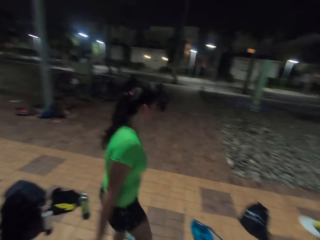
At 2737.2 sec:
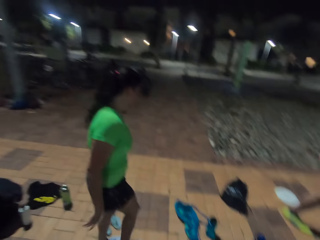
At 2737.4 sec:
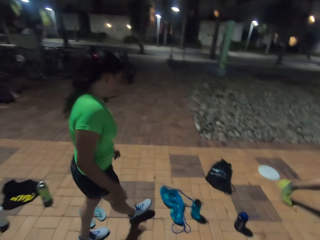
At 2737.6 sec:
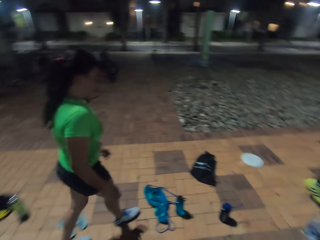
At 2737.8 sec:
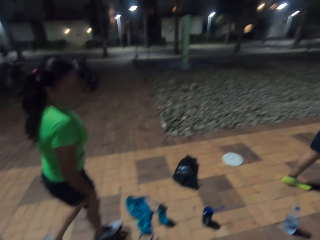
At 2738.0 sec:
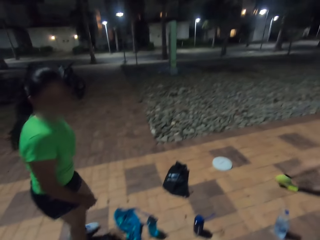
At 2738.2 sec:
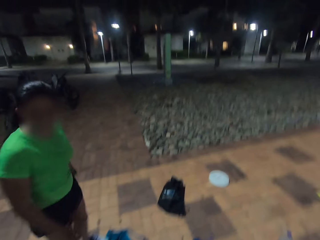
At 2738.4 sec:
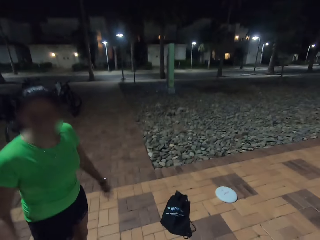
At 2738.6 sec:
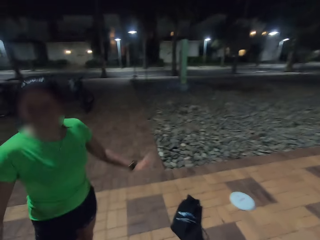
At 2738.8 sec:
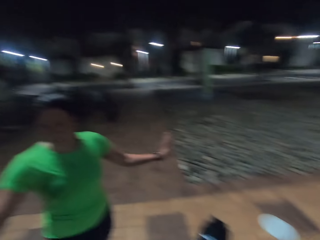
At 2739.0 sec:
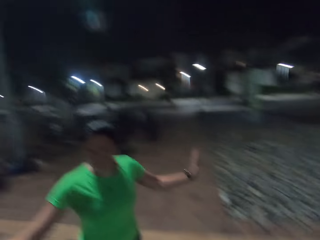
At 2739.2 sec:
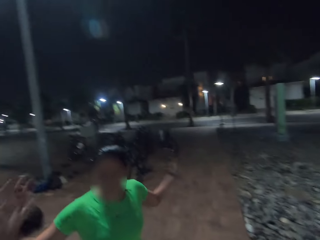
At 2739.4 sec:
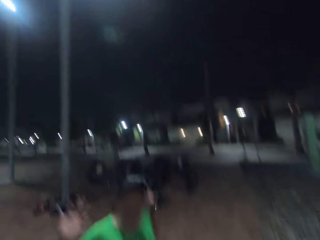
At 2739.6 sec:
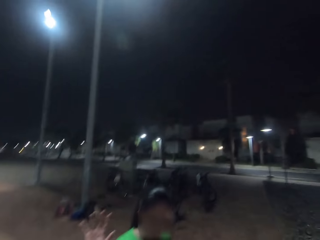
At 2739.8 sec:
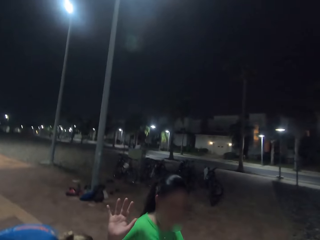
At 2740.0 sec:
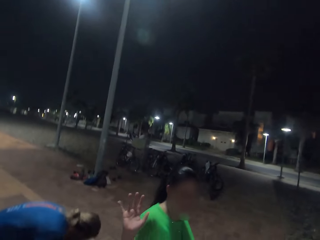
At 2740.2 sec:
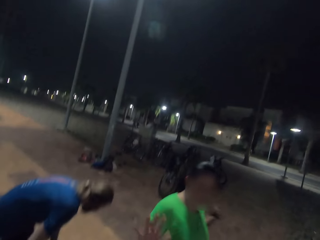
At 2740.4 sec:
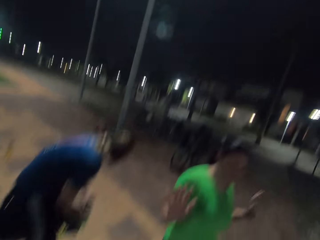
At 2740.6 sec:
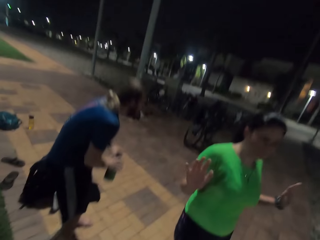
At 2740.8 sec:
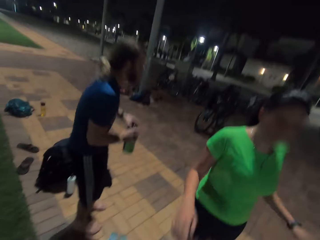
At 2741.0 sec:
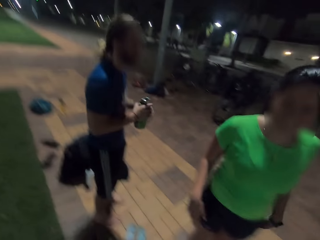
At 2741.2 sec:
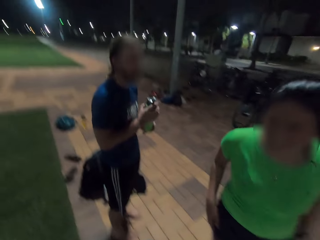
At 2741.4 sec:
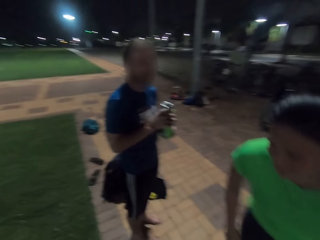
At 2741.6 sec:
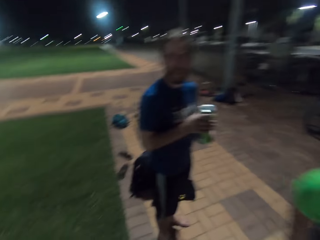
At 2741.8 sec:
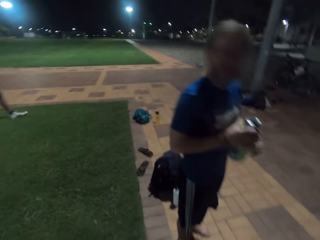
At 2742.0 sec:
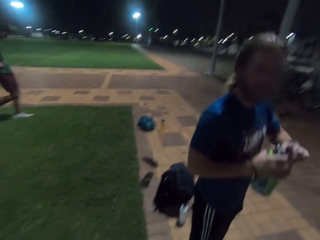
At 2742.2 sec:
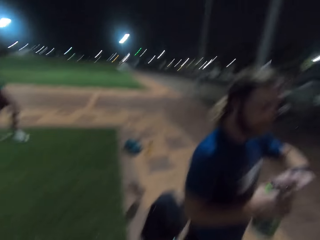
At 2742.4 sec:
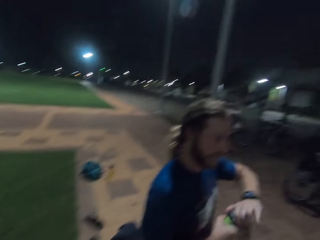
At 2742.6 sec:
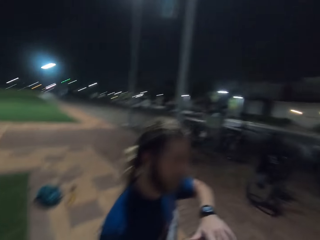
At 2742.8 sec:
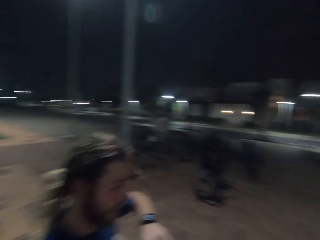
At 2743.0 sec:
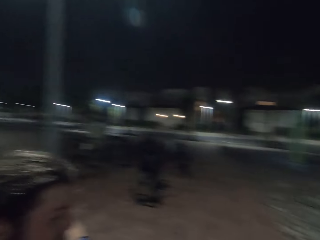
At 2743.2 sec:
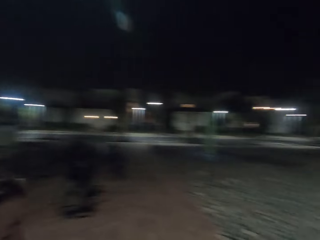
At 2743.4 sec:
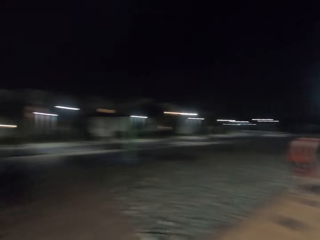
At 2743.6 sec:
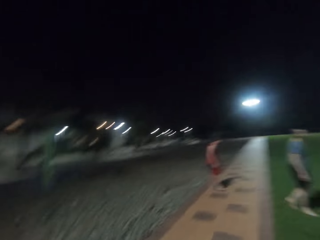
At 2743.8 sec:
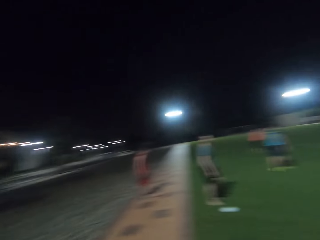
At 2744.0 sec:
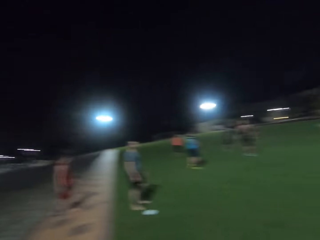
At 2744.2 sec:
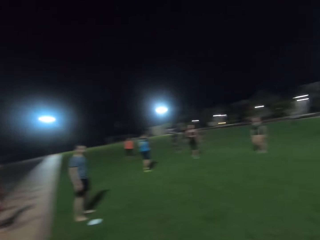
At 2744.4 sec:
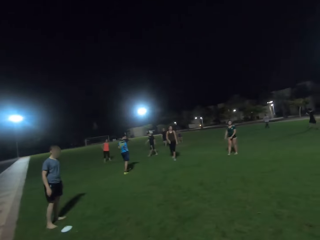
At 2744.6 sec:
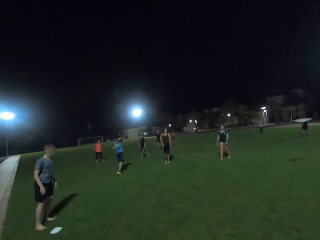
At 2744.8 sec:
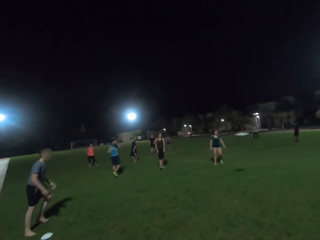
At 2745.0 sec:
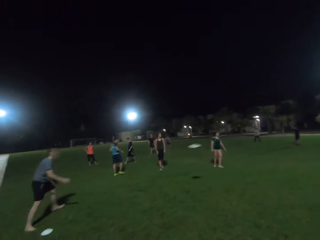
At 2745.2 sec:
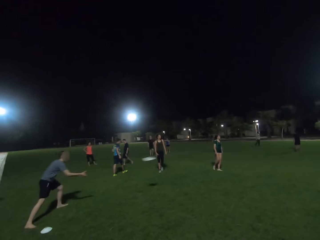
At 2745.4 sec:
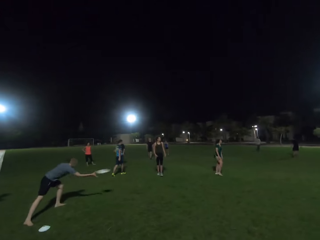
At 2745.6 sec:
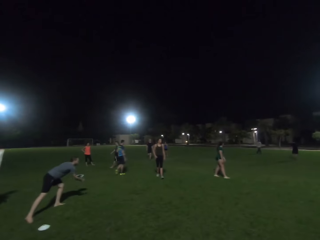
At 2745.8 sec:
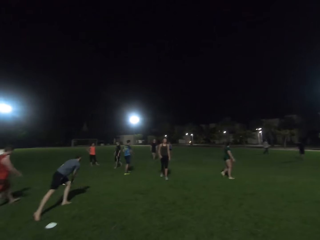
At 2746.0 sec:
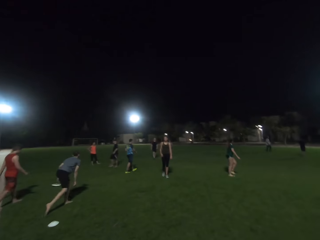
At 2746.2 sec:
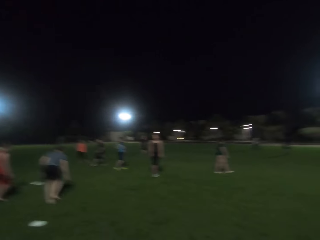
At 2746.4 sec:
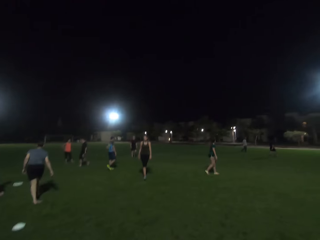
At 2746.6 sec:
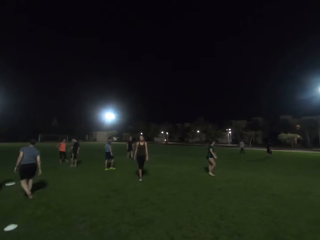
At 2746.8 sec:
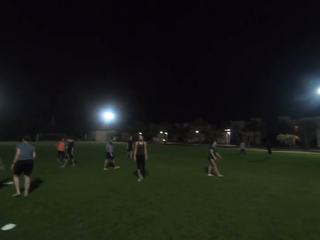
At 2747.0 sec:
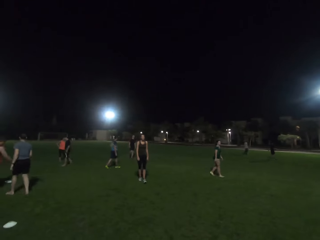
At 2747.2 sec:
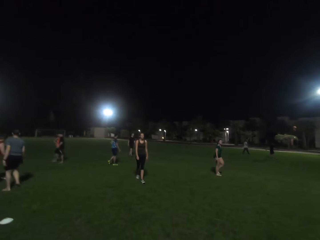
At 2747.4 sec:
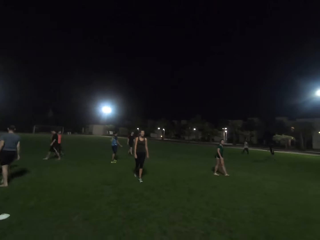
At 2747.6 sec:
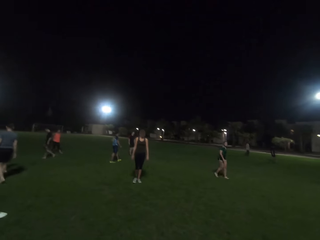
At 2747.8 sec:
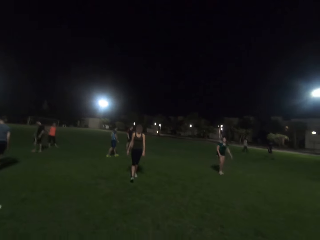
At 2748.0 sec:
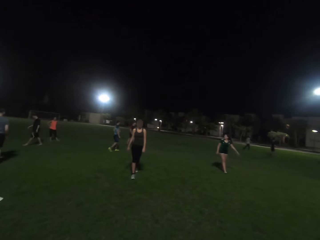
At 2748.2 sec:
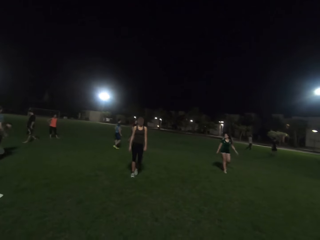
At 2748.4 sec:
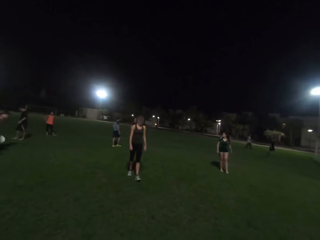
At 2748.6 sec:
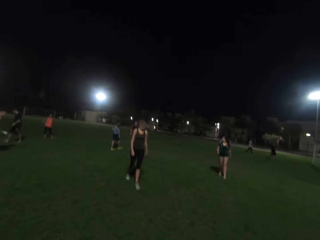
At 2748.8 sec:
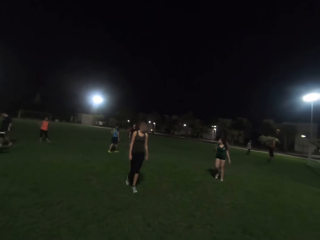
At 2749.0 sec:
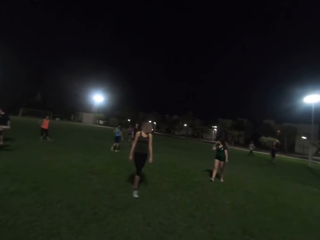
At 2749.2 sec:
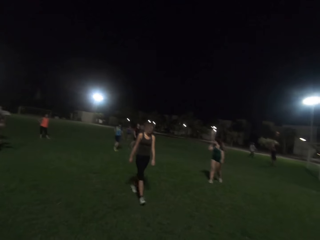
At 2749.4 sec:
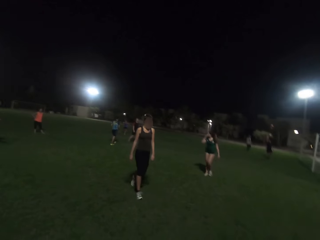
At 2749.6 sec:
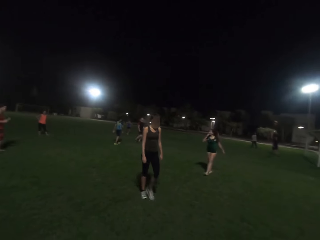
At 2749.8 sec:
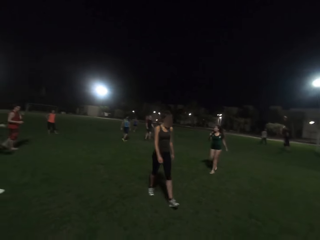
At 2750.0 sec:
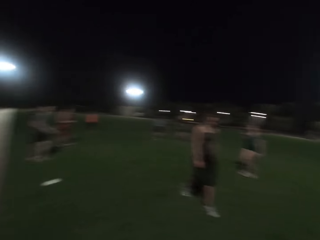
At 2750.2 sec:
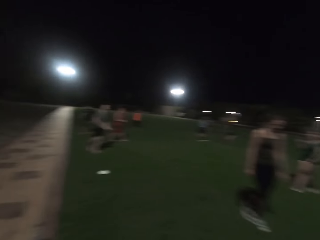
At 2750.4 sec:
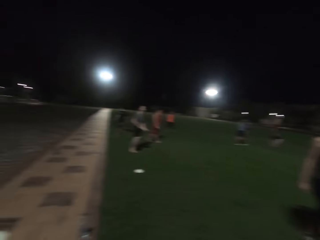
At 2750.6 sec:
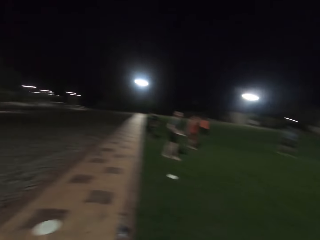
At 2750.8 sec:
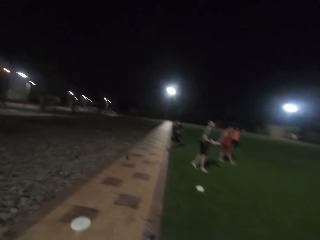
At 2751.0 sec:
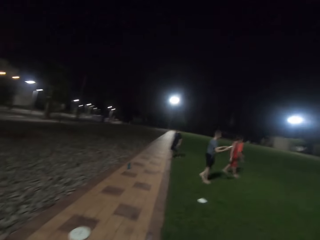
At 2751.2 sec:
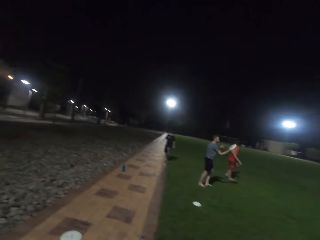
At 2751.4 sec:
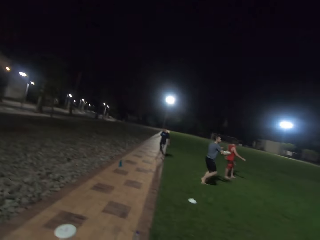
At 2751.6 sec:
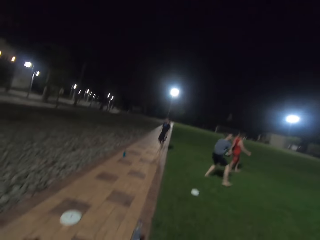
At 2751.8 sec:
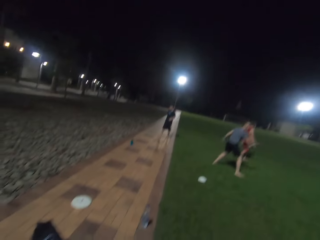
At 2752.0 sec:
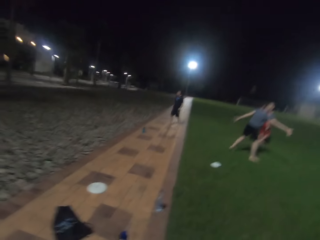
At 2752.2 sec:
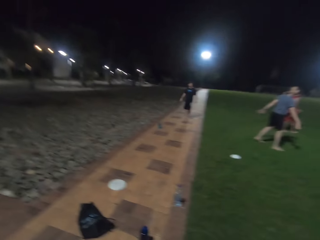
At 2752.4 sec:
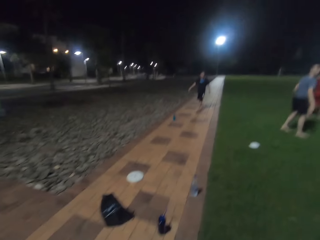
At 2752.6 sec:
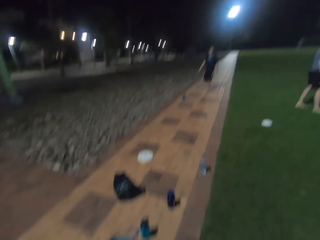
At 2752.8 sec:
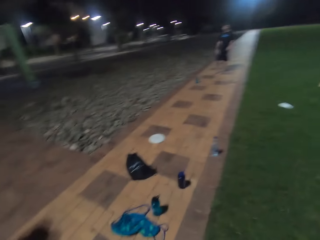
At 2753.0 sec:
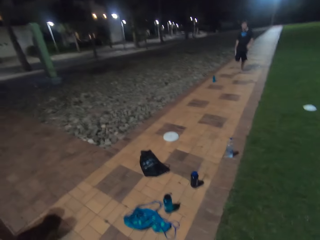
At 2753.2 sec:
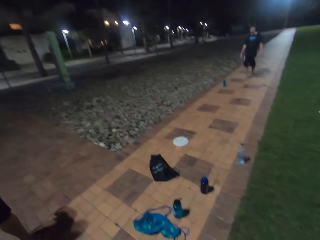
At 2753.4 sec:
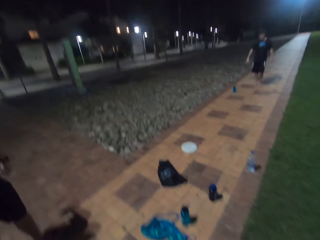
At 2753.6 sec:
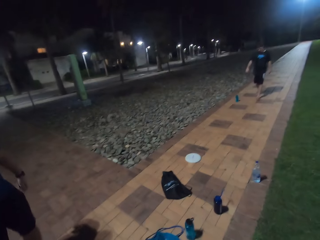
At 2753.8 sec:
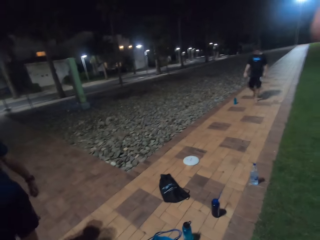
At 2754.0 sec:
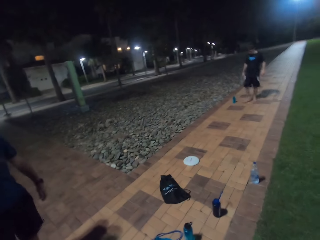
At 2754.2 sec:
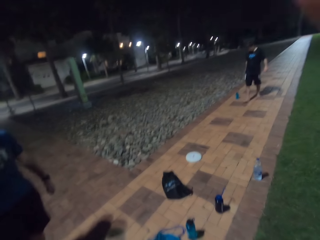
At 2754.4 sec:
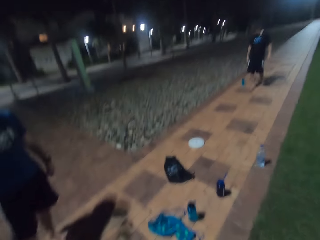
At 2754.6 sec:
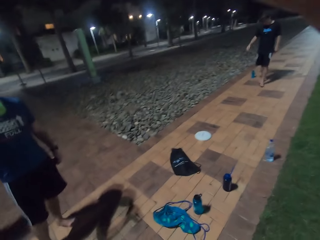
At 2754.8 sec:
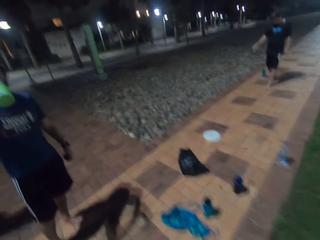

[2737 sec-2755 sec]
The woman walks. The camera wearer converses with the woman. They converse with the woman again. The woman lifts up her hands. The camera wearer converses with the woman. A man holds a bottle. Another man stands. The camera wearer turns to the first man. The man holds the bottle. The camera wearer turns around. They look around. Another man plays with a frisbee. Another man catches a plate. The man who plays with the frisbee, a woman and four persons walk on the field. The woman and the persons walk on the field again. Another man walks. Another man walks. The camera wearer turns around. Another man walks. The man throws the frisbee. Another man walks on the pavement. The man walks on the pavement again. The man with the bottle drinks something. The man walks on the pavement again.
